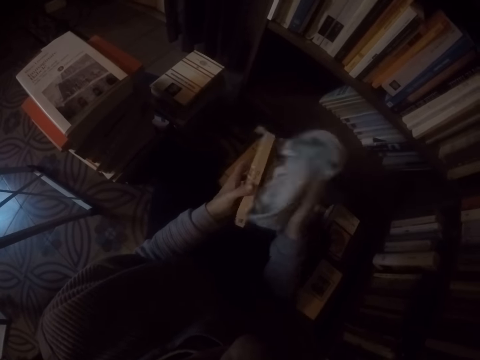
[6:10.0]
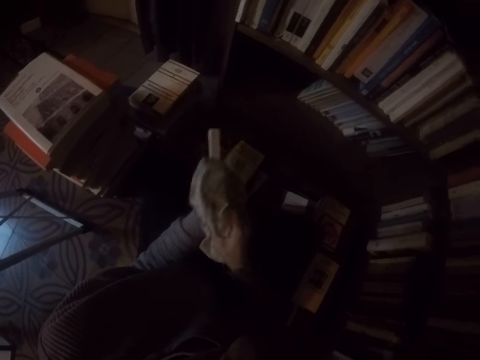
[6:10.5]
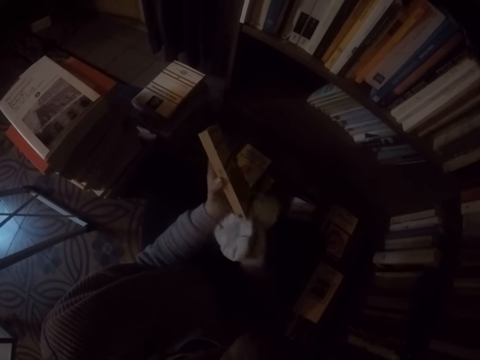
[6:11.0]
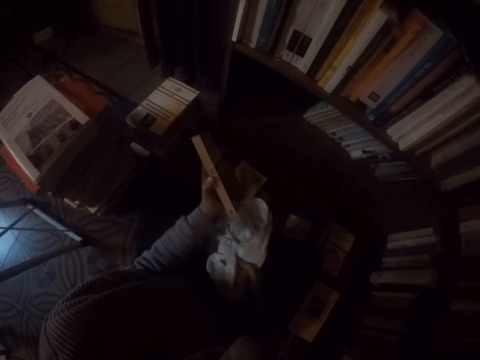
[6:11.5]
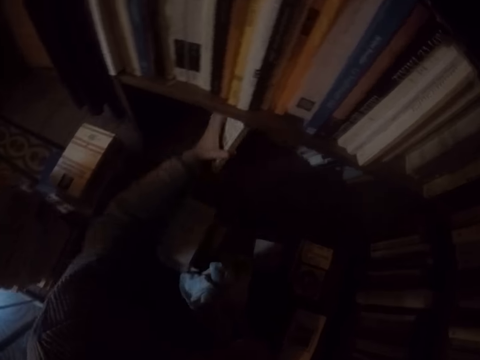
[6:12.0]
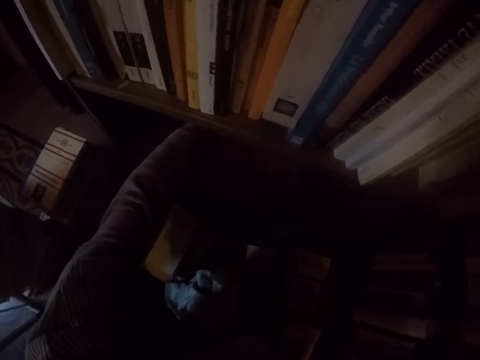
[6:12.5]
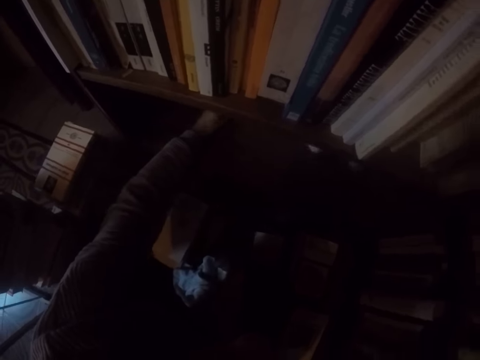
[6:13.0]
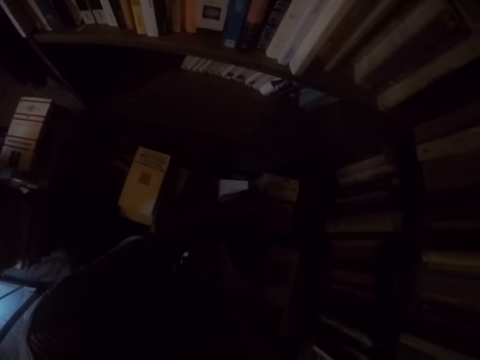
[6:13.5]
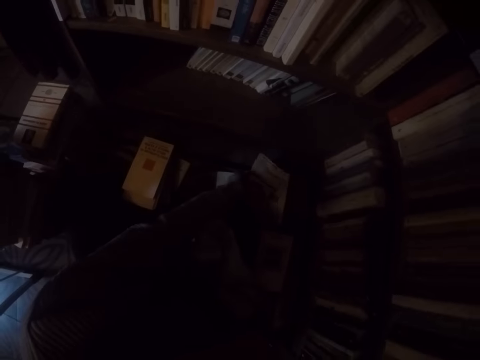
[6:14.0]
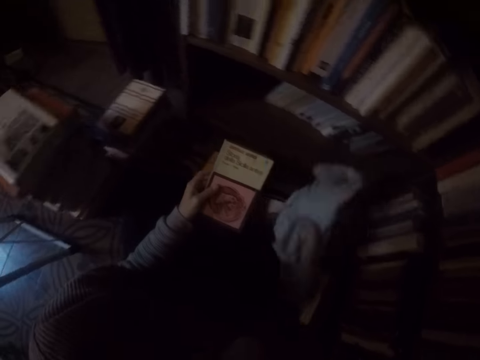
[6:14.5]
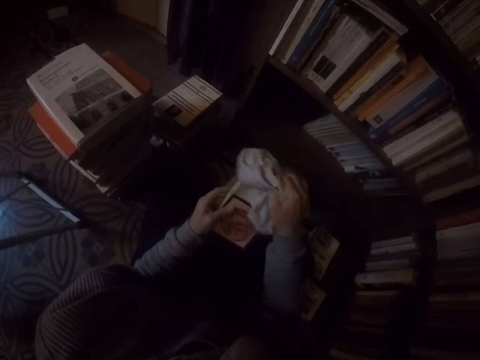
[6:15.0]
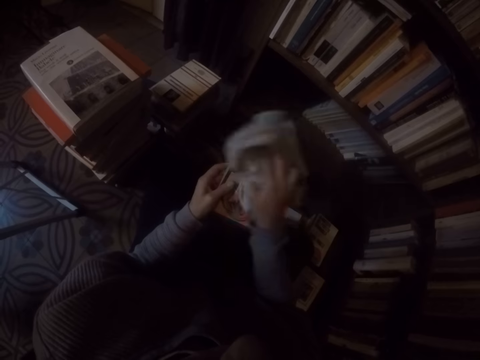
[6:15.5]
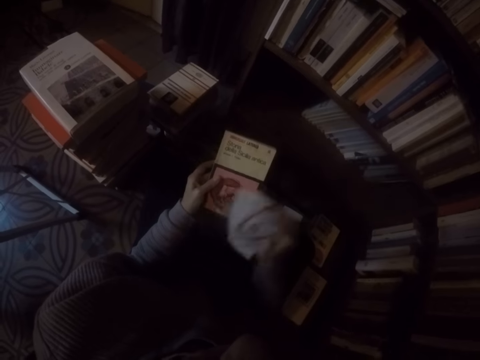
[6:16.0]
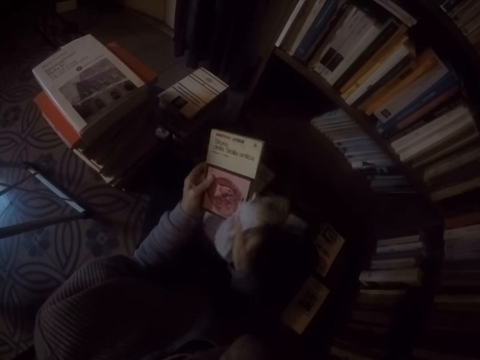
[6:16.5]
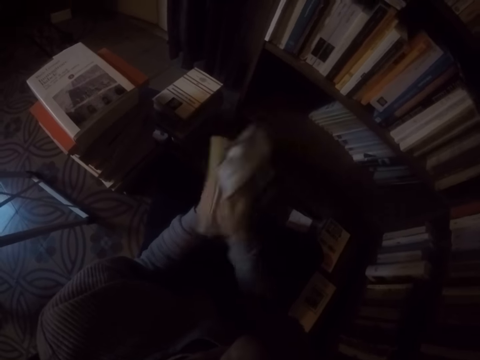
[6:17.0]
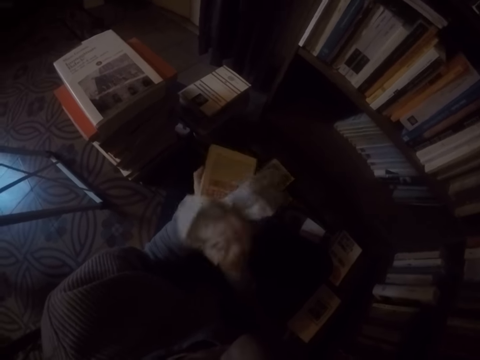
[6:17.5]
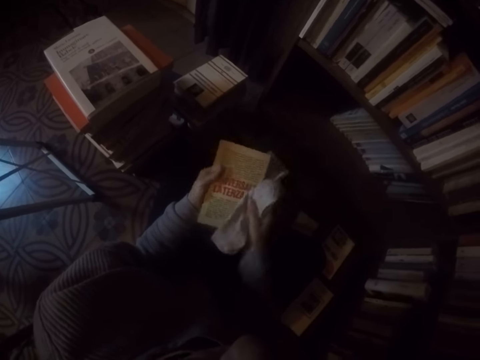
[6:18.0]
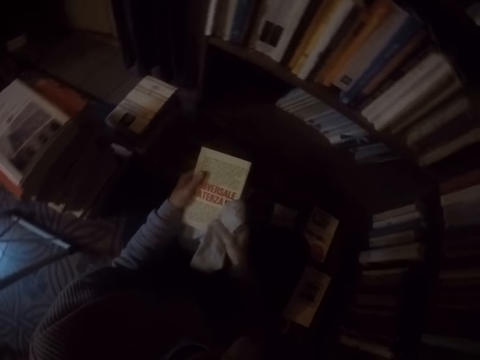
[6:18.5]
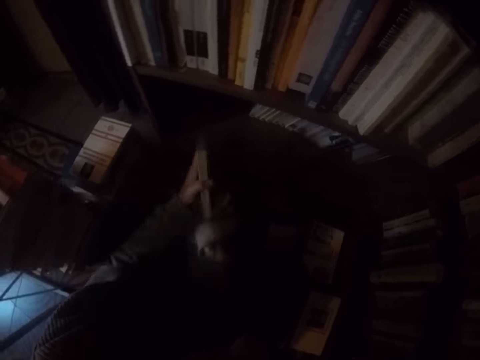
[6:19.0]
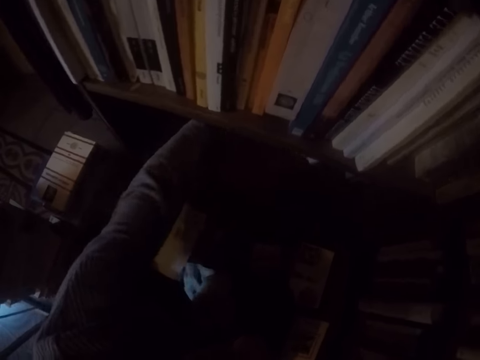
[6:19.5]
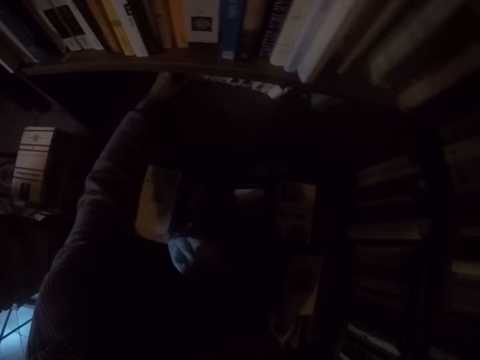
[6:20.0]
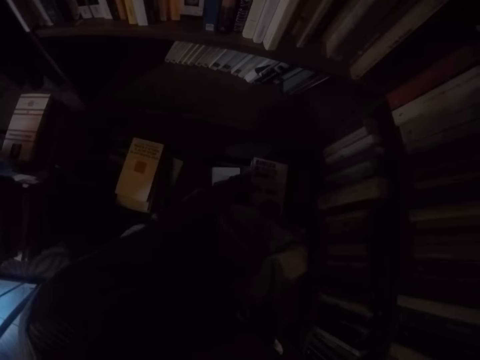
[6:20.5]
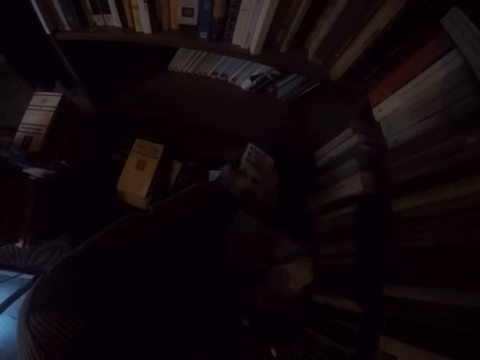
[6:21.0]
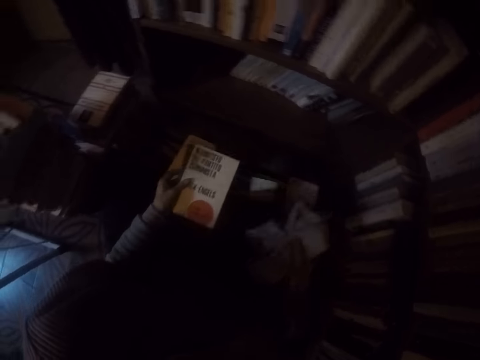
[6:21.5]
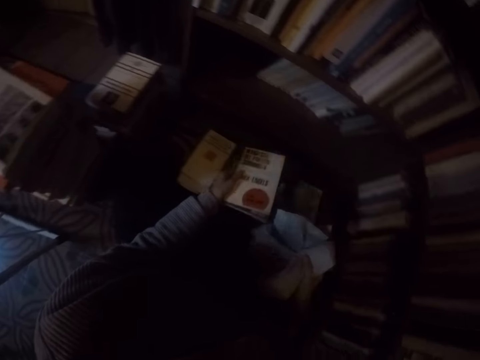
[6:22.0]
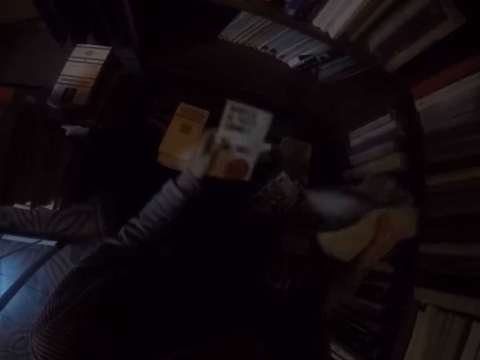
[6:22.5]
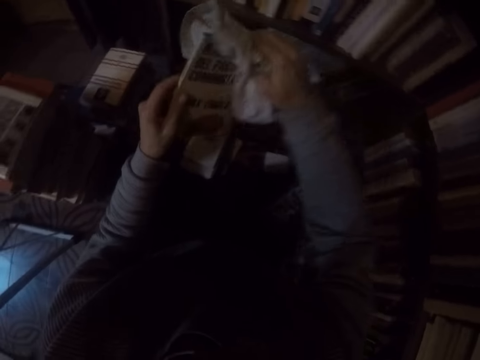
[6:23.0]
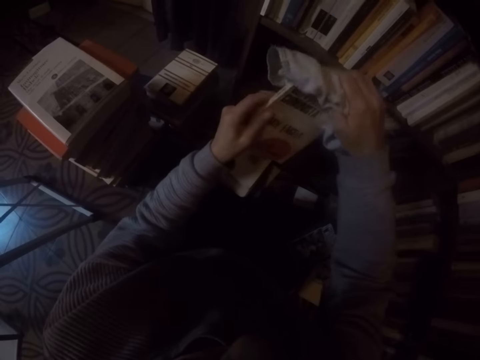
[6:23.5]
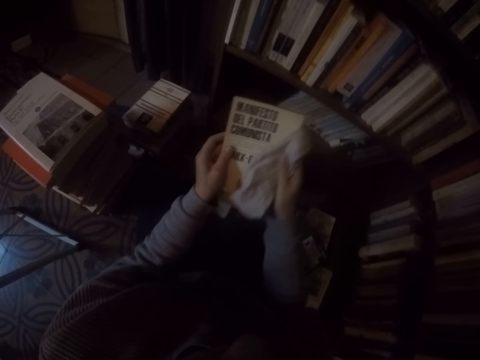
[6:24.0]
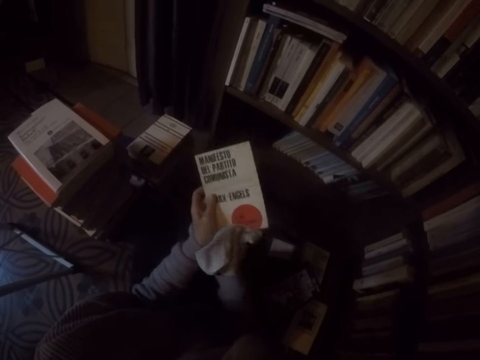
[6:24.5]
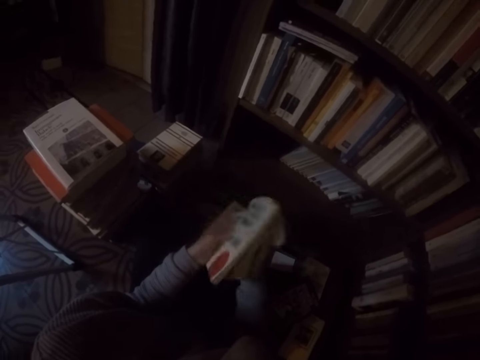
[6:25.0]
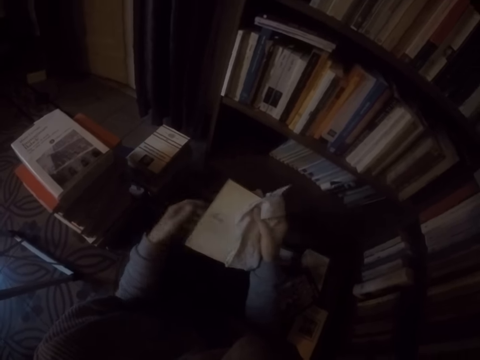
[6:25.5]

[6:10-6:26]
The camera wearer places the book in her left hand into the shelf. She picks up a book on the ground with her left hand. She wipes the book in her left hand with the rag in her right hand. She places the book in her left hand into the shelf. She picks up a book on the ground with her left hand. She wipes the book in her left hand with the rag in her right hand.

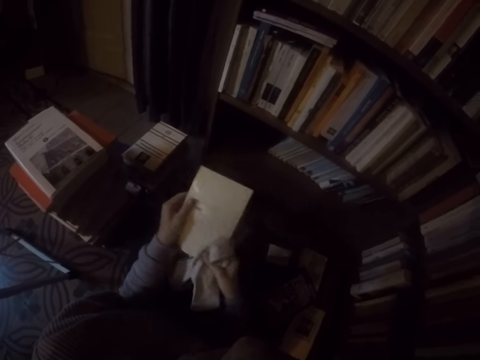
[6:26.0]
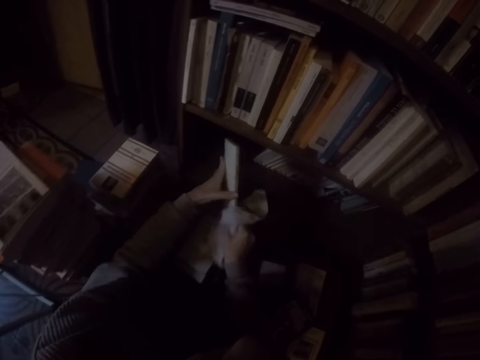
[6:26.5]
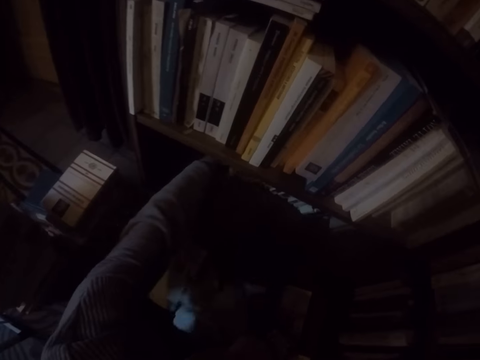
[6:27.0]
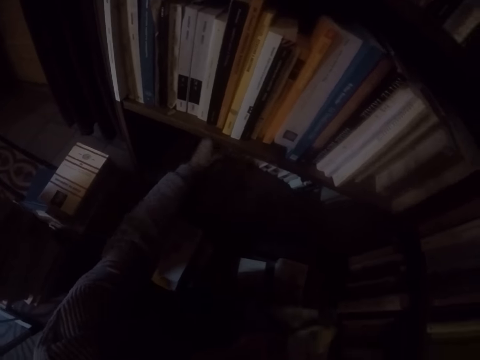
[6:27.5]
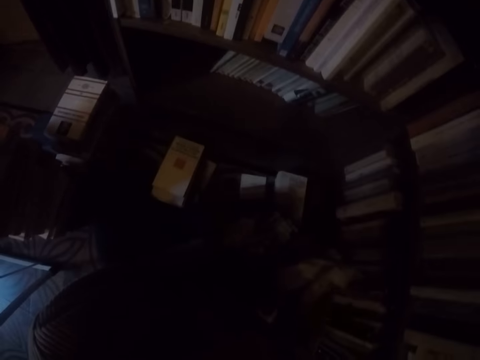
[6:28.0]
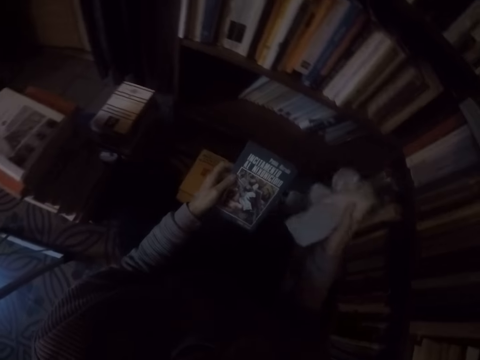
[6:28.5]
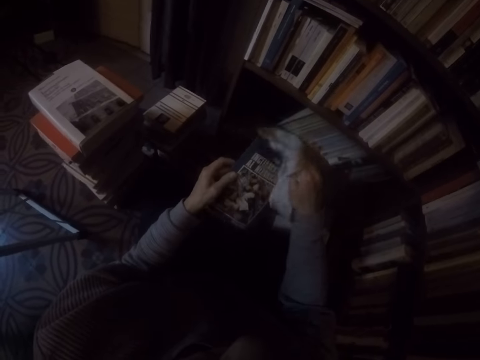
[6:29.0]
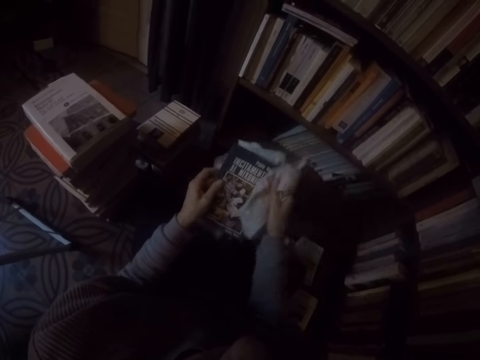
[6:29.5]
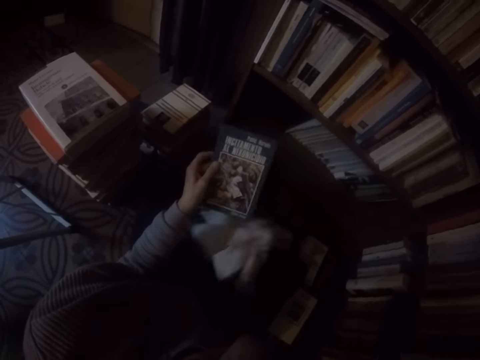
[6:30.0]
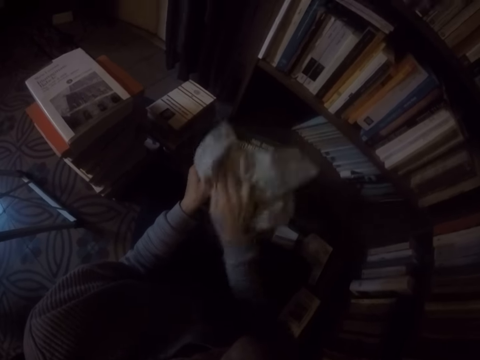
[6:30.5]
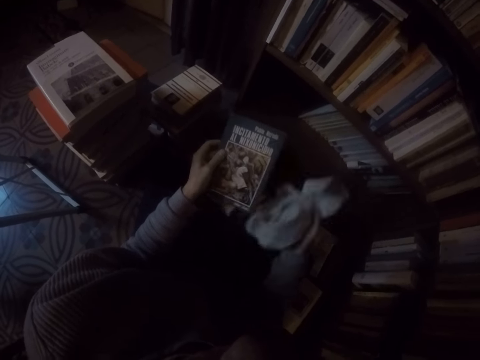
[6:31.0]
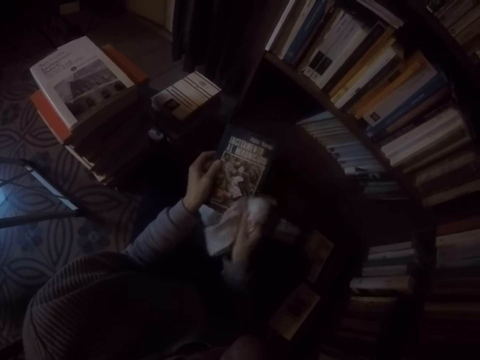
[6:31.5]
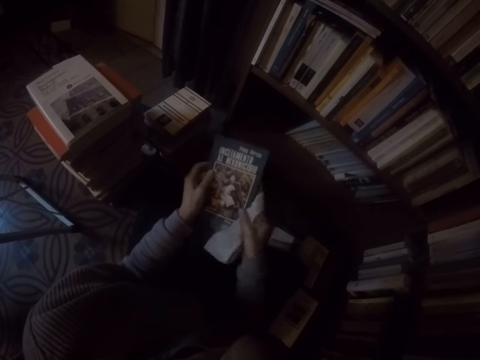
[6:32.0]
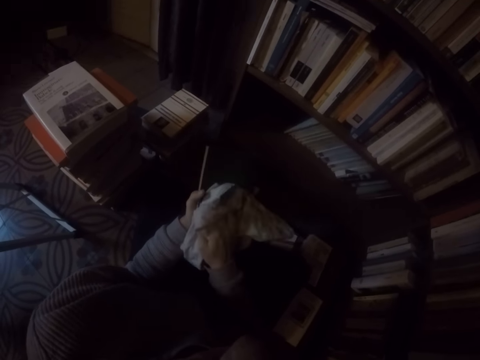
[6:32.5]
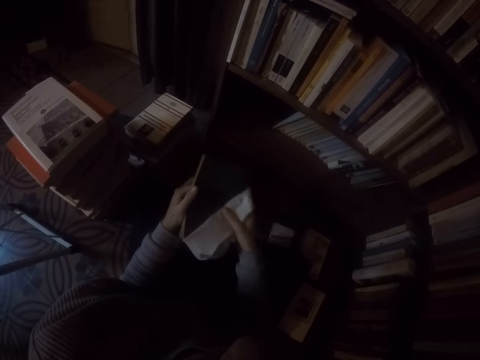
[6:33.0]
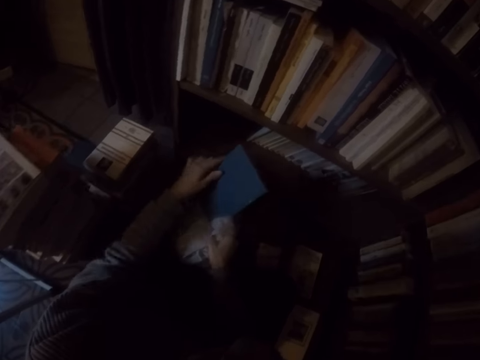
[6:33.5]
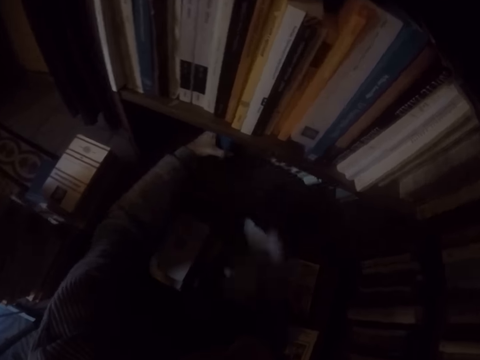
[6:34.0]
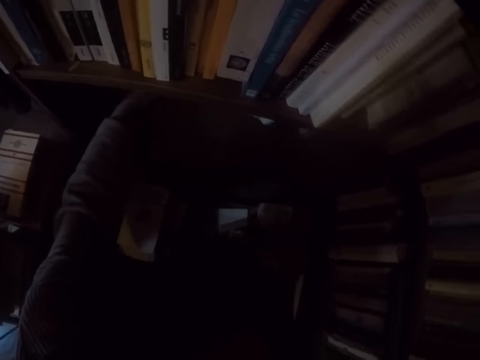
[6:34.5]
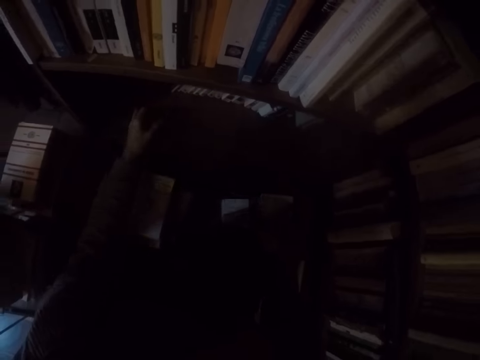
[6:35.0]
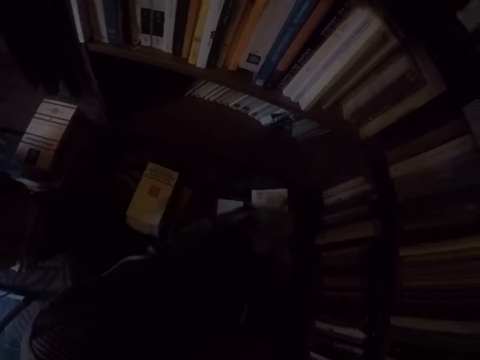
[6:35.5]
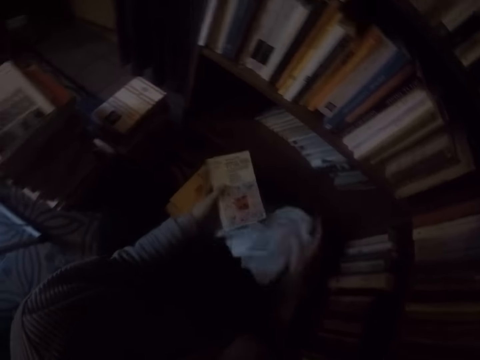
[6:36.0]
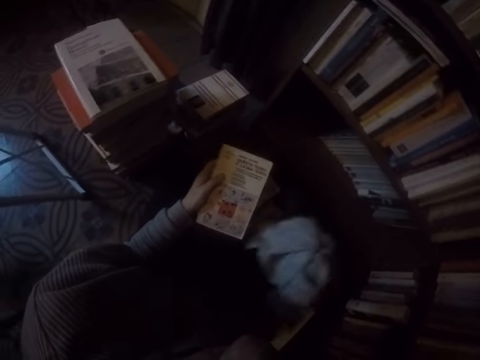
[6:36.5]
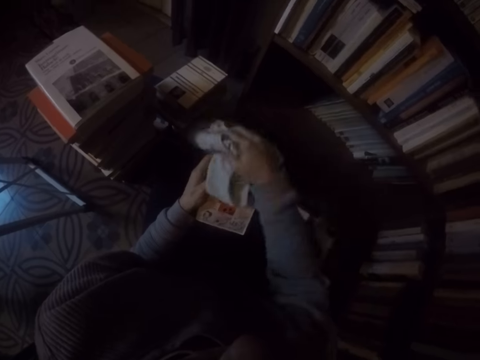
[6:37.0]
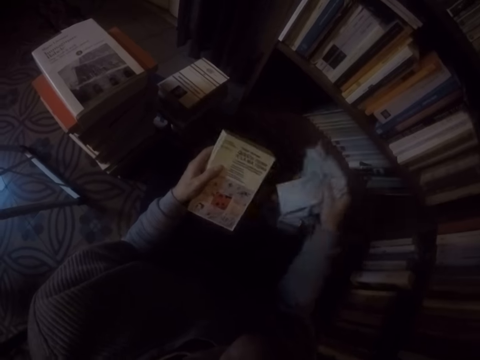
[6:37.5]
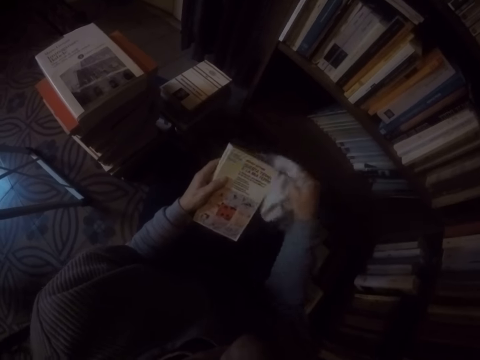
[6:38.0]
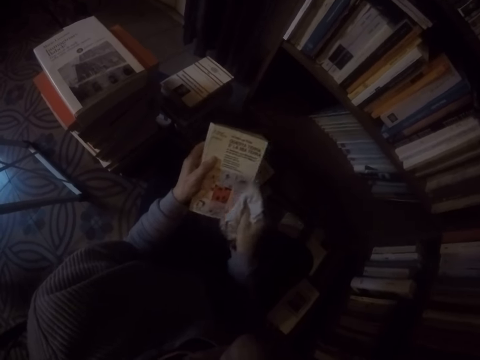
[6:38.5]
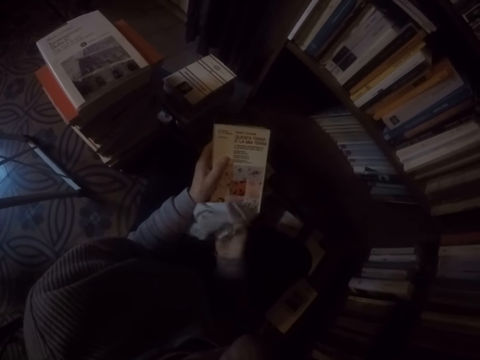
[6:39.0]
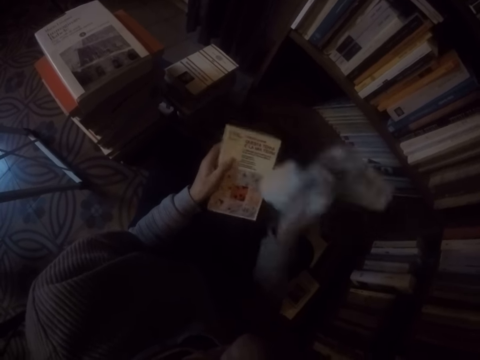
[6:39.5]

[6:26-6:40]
The camera wearer places the book in her left hand into the shelf. She picks up a book on the ground with her left hand. She wipes the book in her left hand with the rag in her right hand. She places the book in her left hand into the shelf. She passes a book in her right hand to her left hand. She picks the book. She wipes the book in her left hand with the rag in her right hand.
